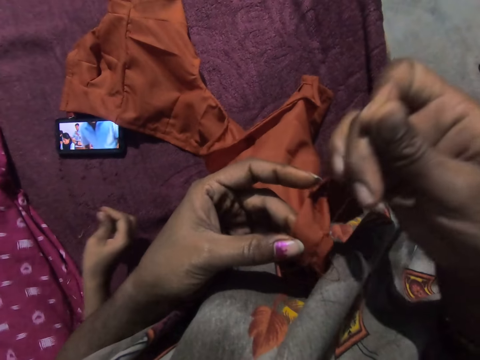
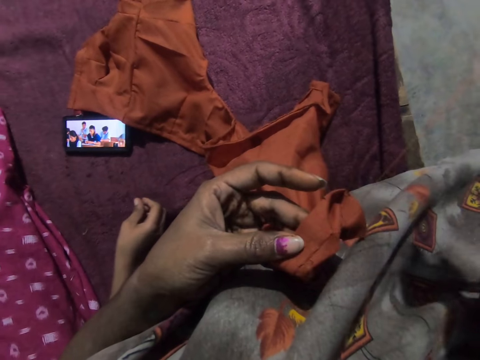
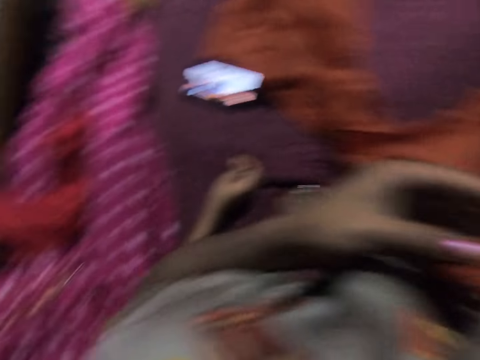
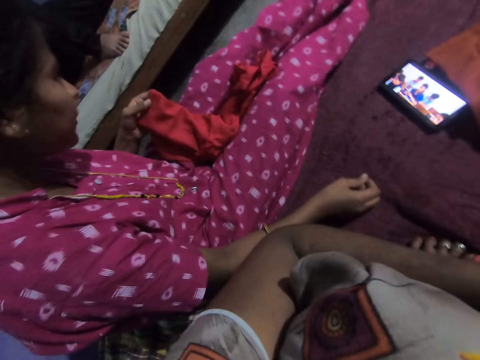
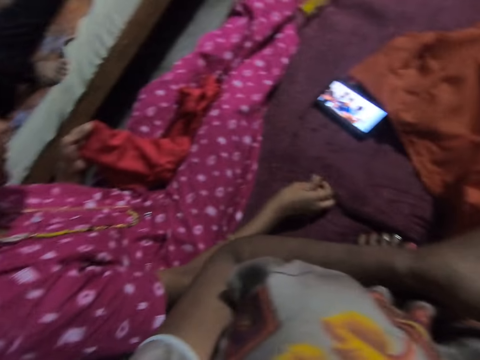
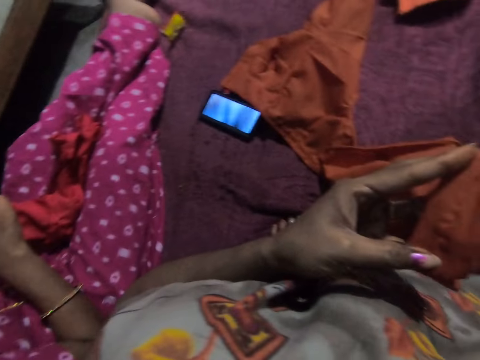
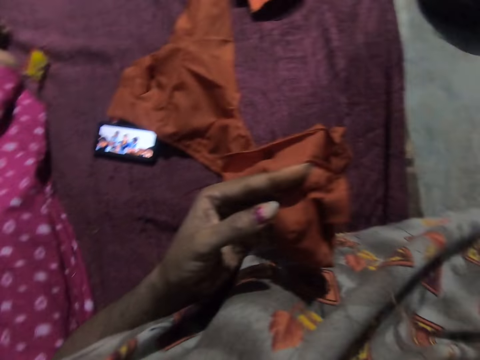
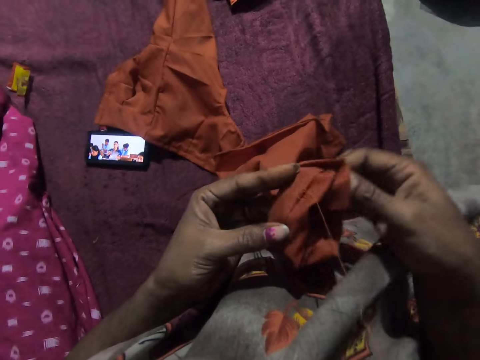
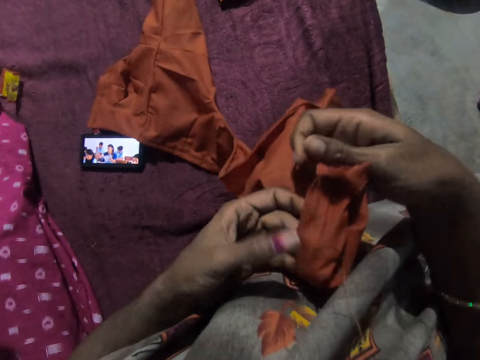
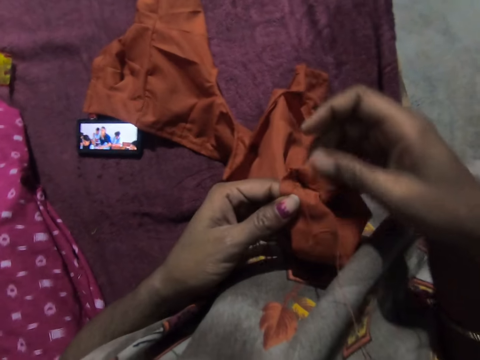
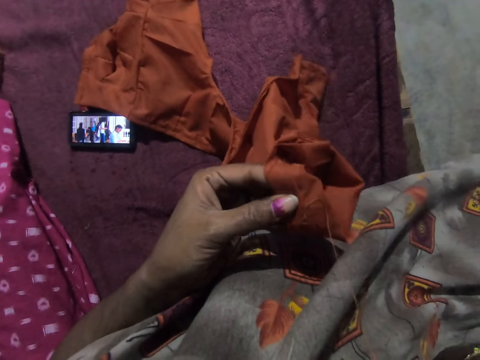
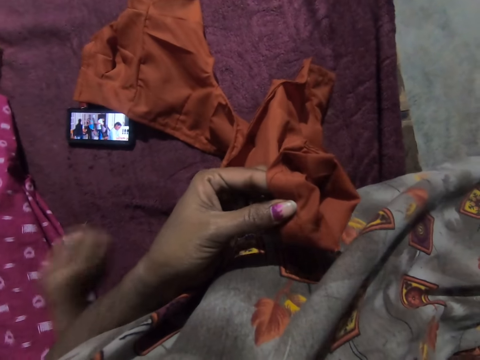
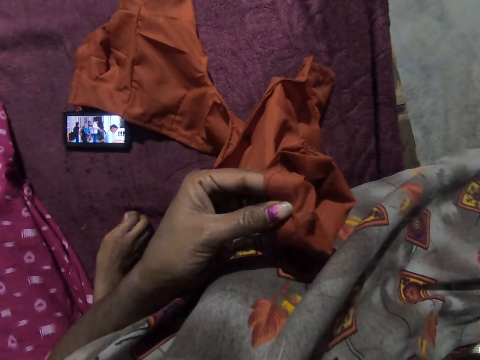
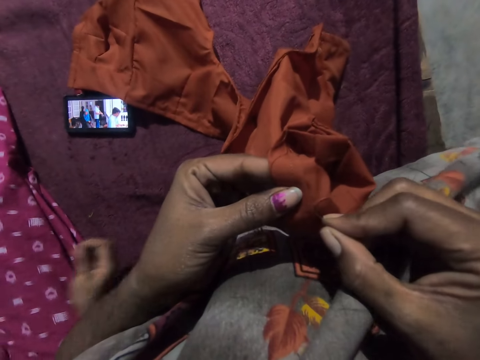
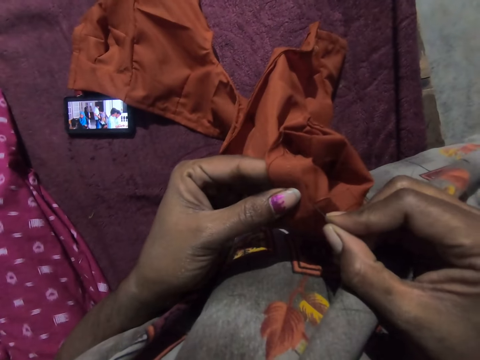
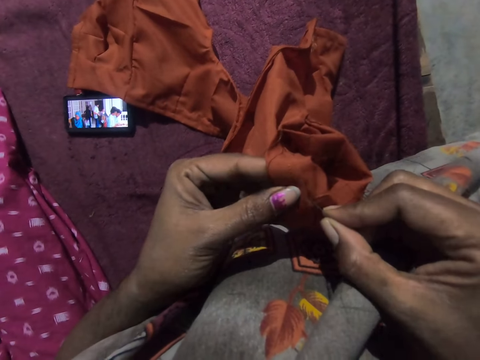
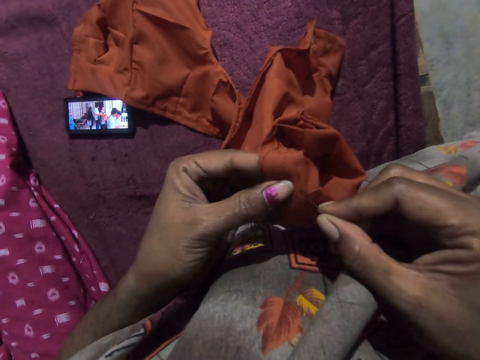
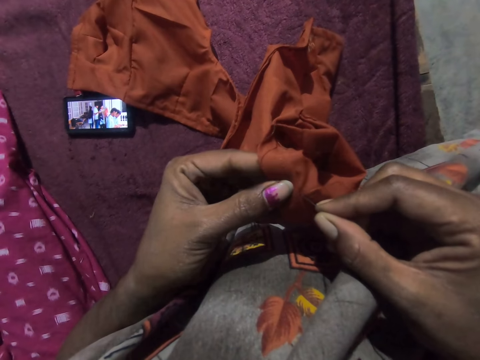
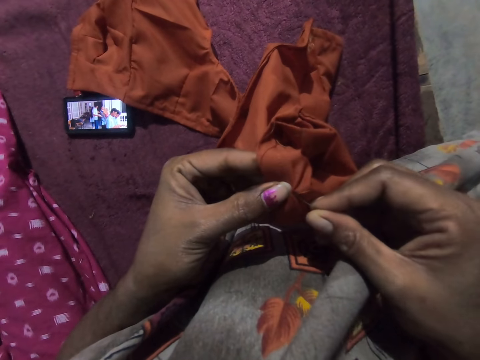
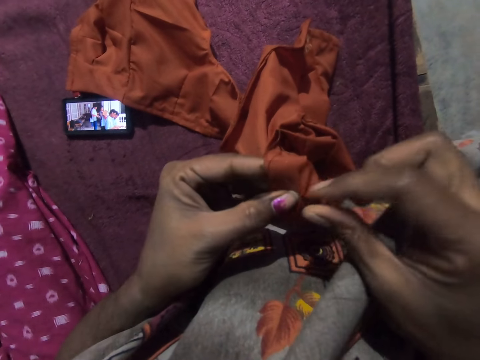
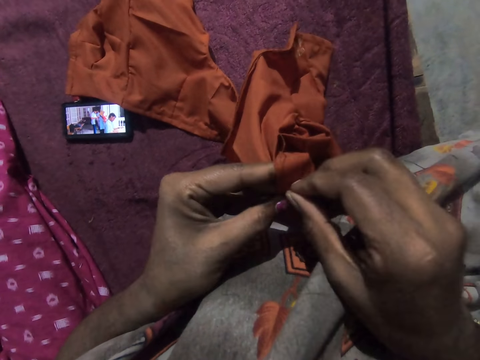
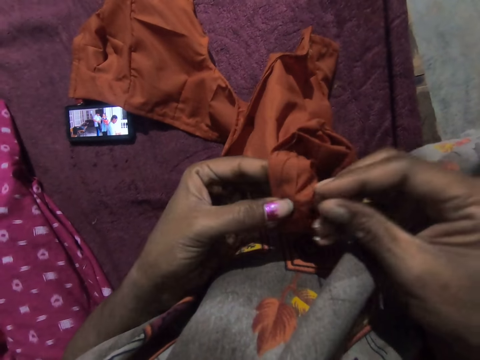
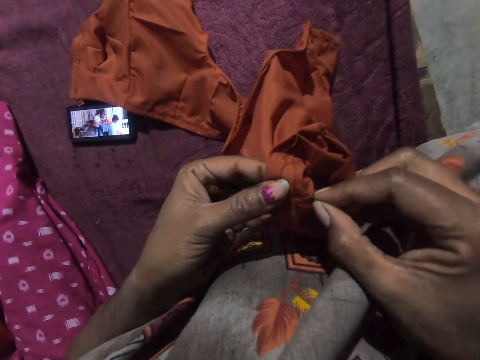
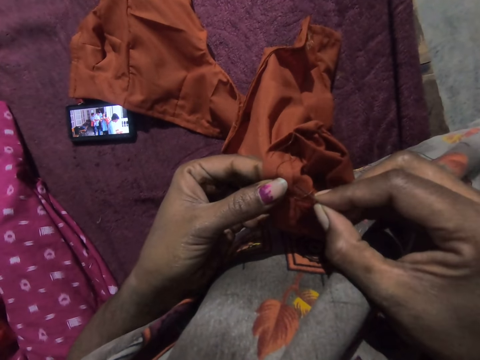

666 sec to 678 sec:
The camera wearer holds the thread with her left hand. A woman knits the cloth with the thread and needle. The camera wearer adjusts the cloth with her hands. She folds the cloth. She moves her right hand towards her mouth. The woman picks the thread from the bed with her right hand. The camera wearer stitches the cloth with the needle and the thread in her right hand.

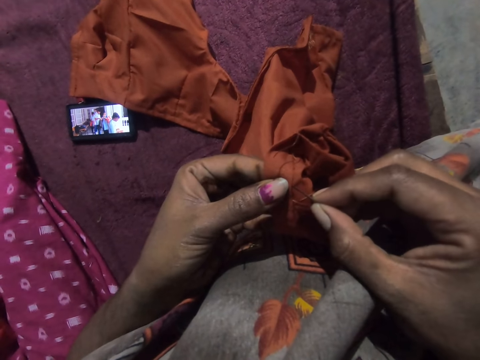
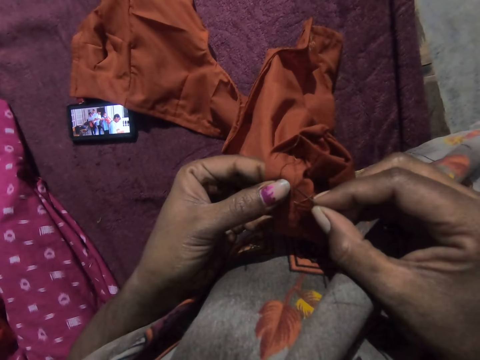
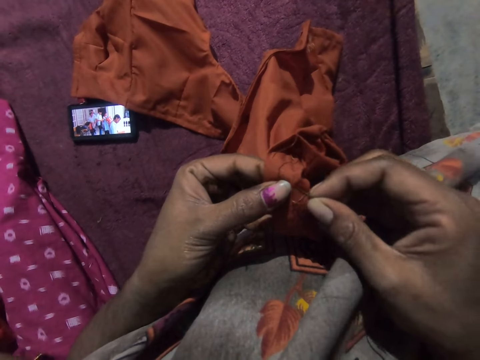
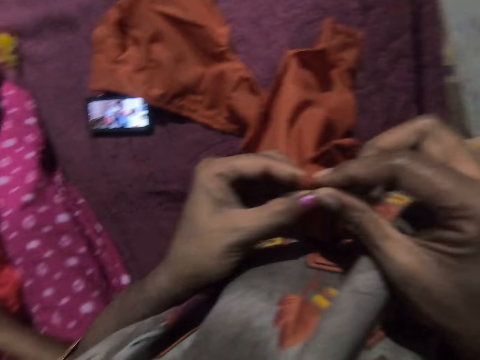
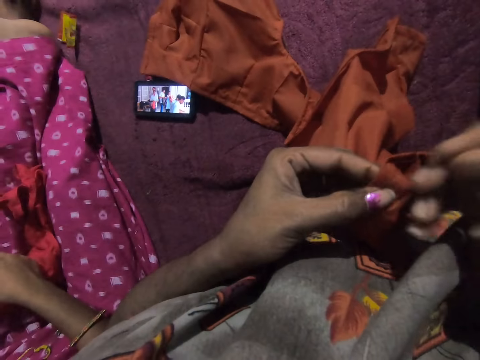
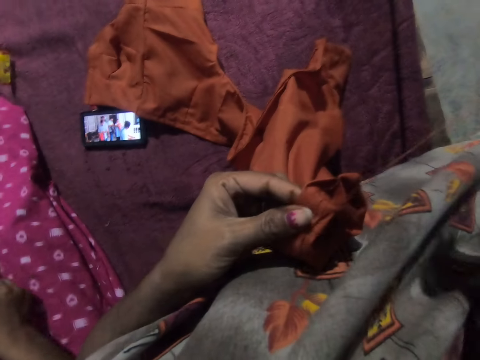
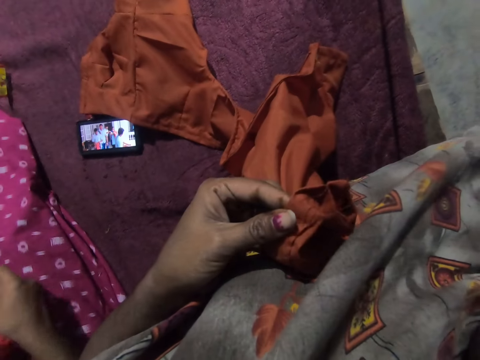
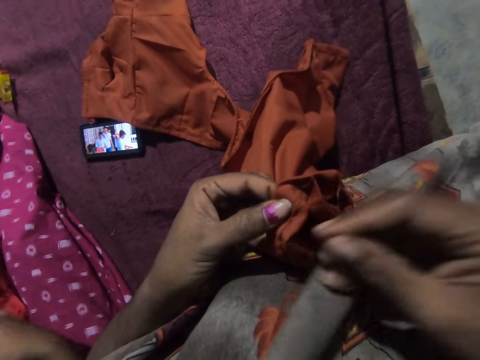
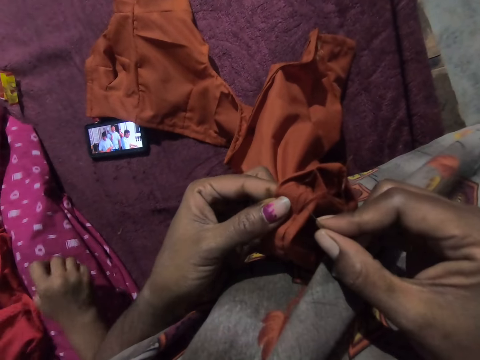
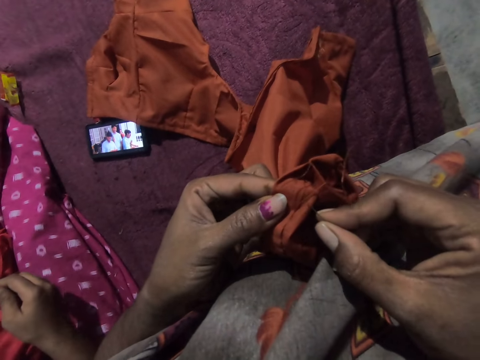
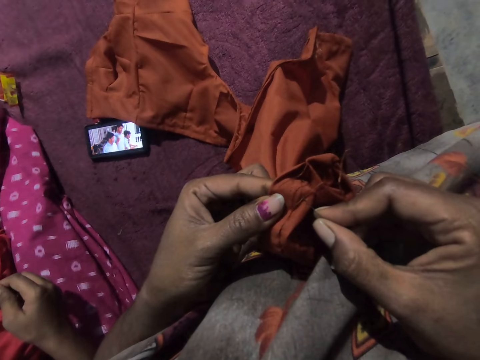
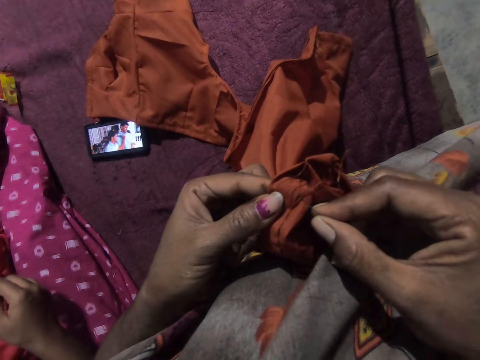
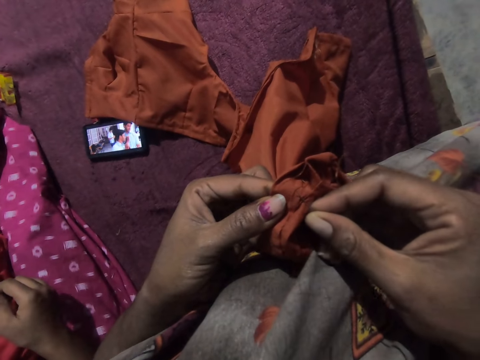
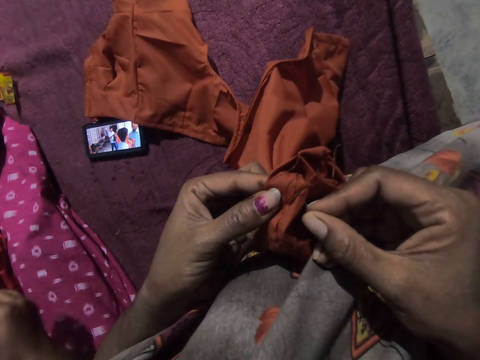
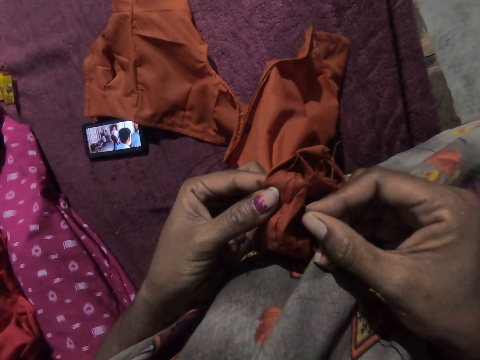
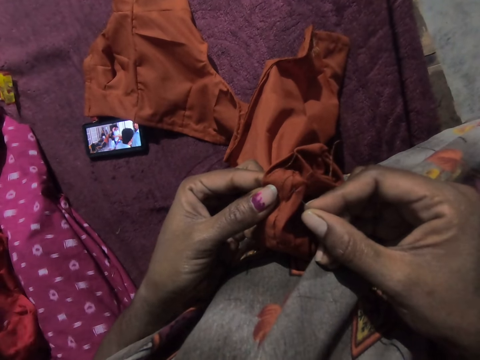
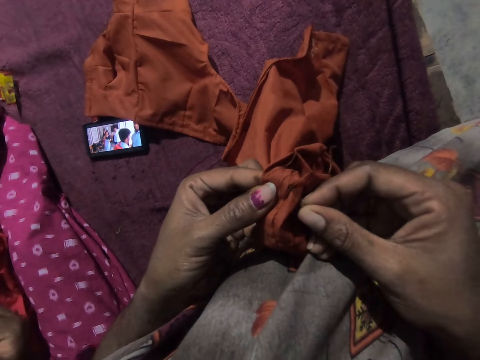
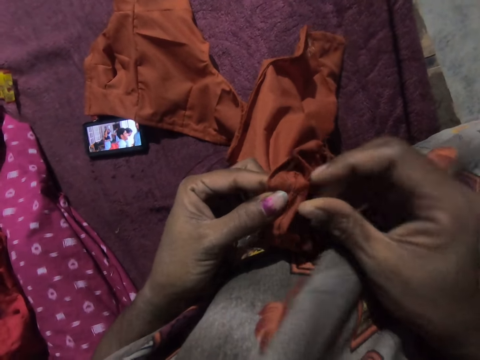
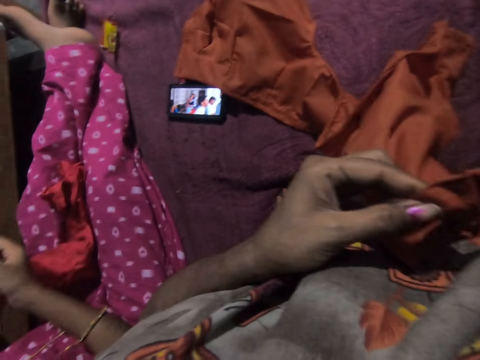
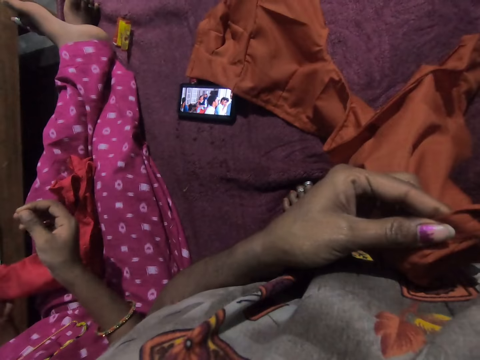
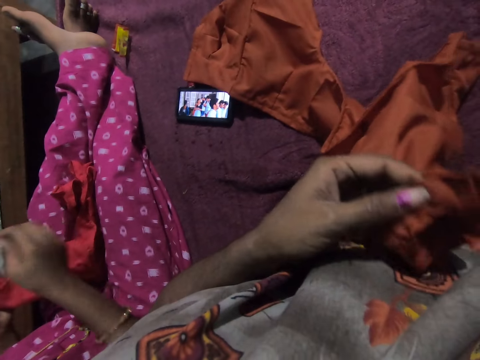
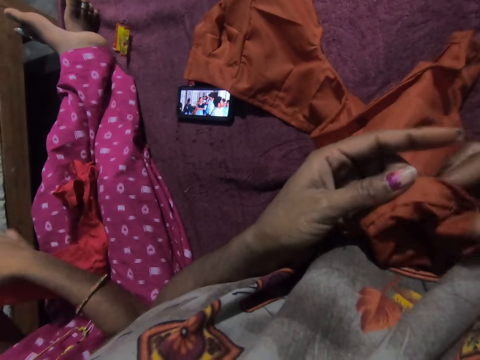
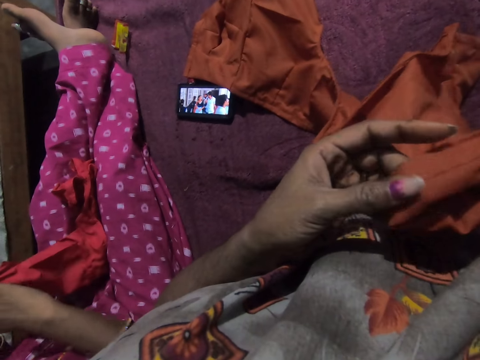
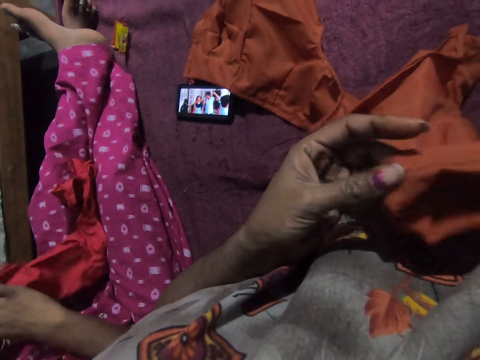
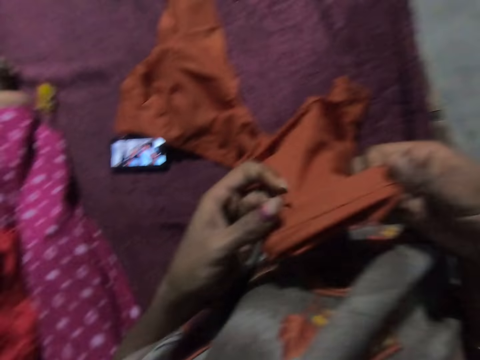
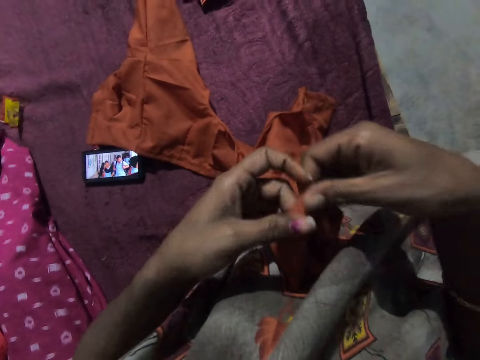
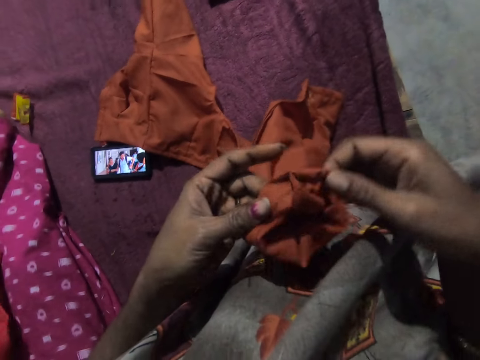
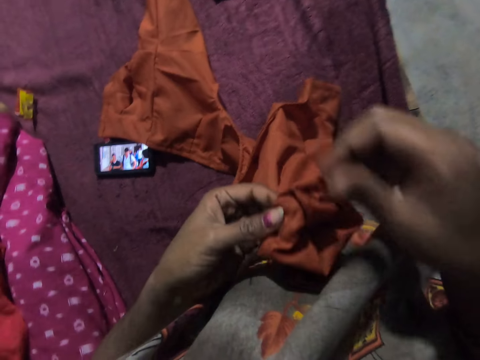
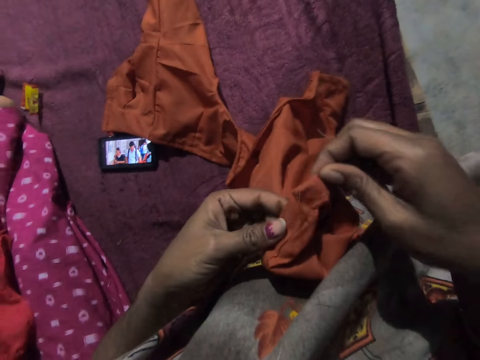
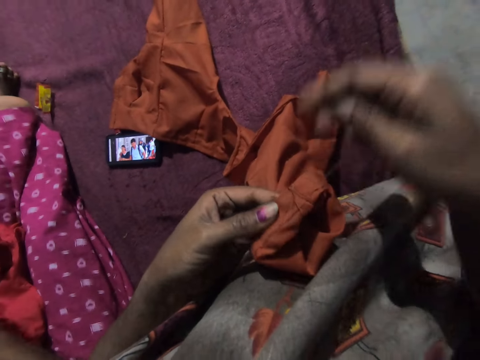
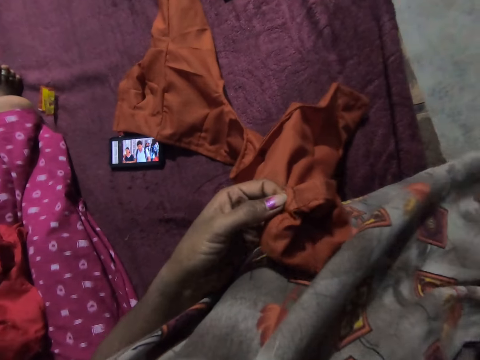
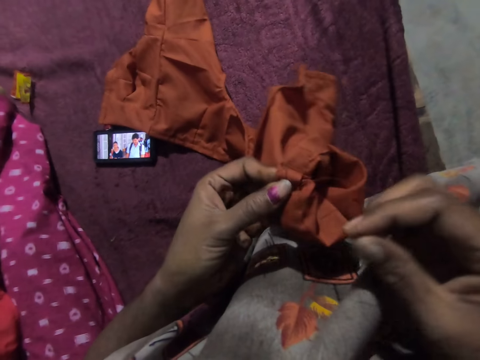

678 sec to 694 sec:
The woman stitches a cloth with the needle and thread in her right hand. She stitches the cloth with the needle and thread in her right hand again. The camera wearer adjusts the cloth with her hands. She adjusts the cloth with her hands again. She folds the cloth. The woman adjusts the cloth with her hands.
